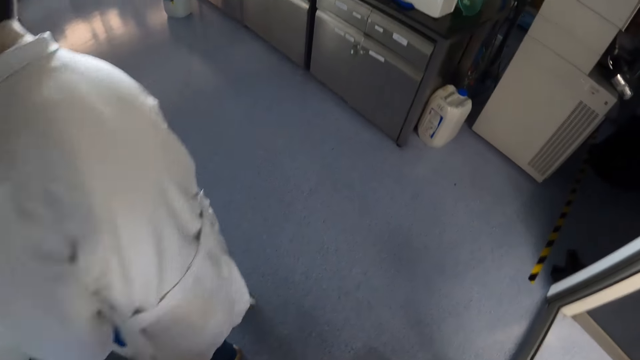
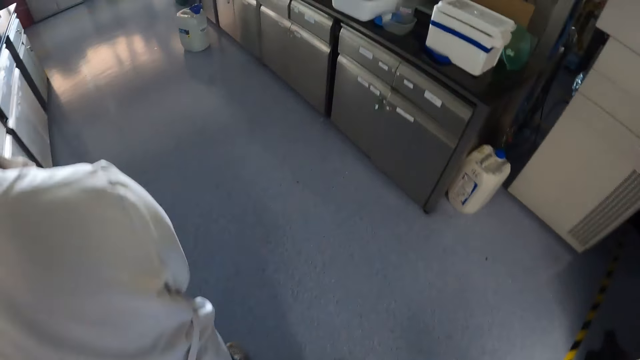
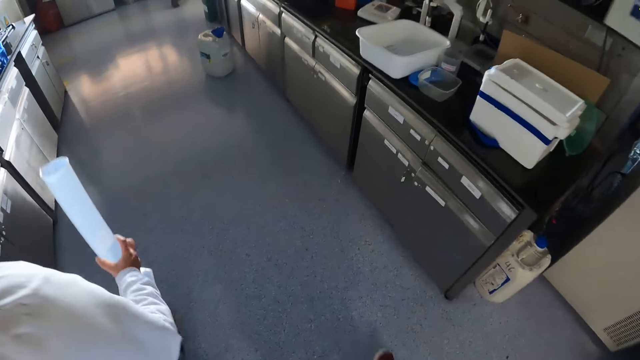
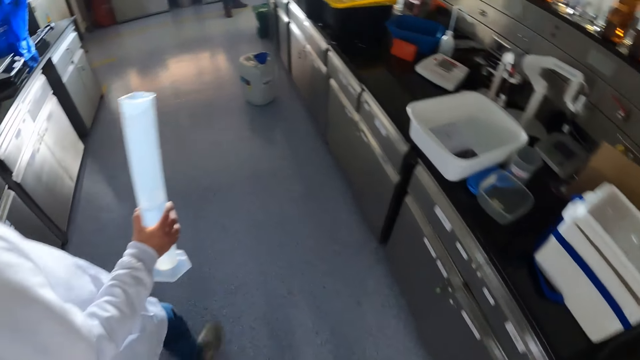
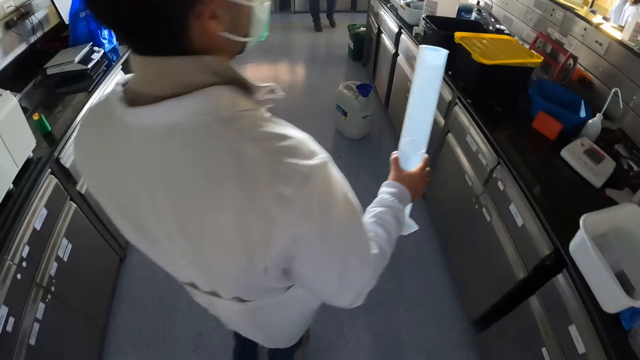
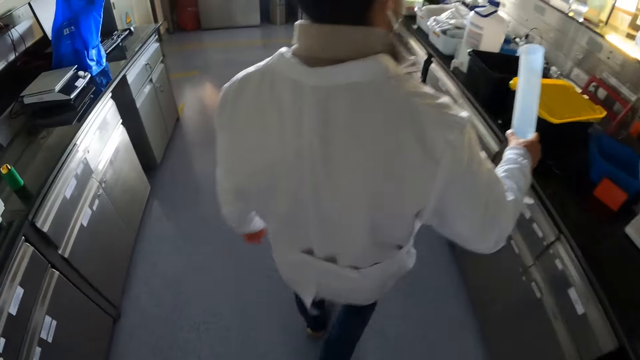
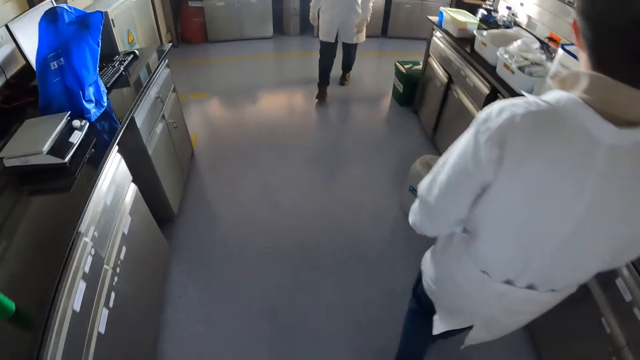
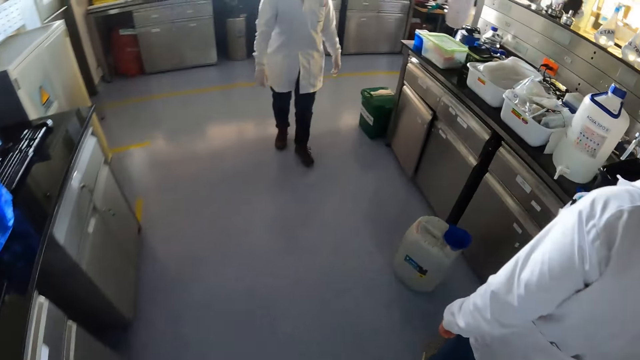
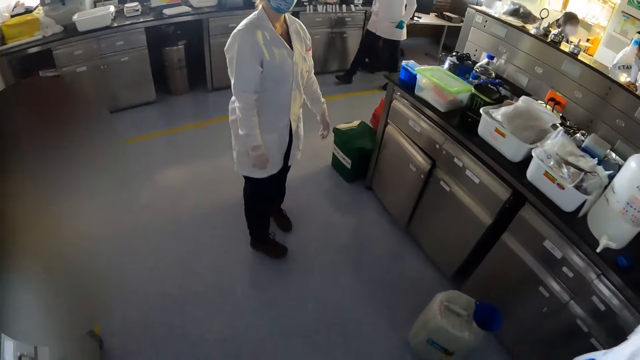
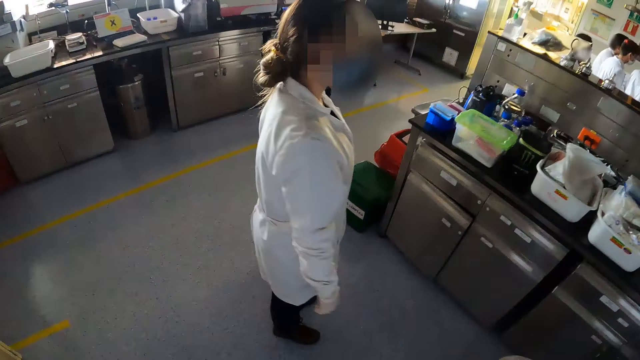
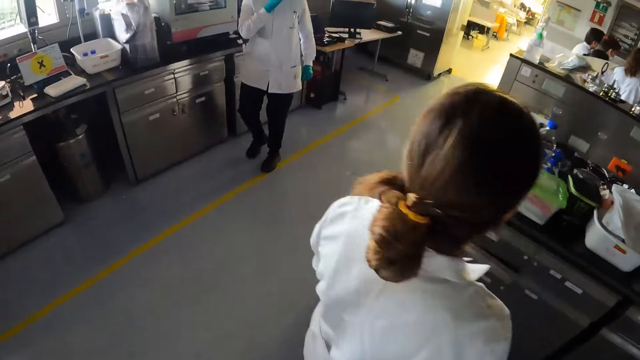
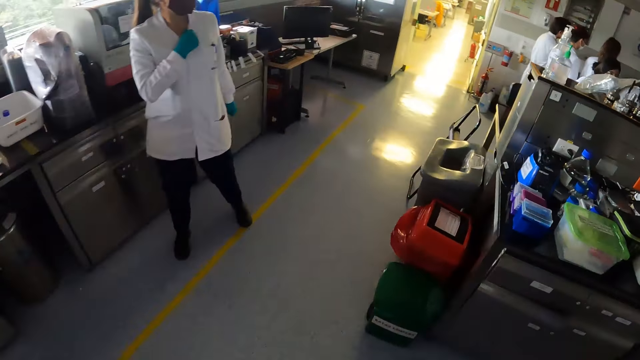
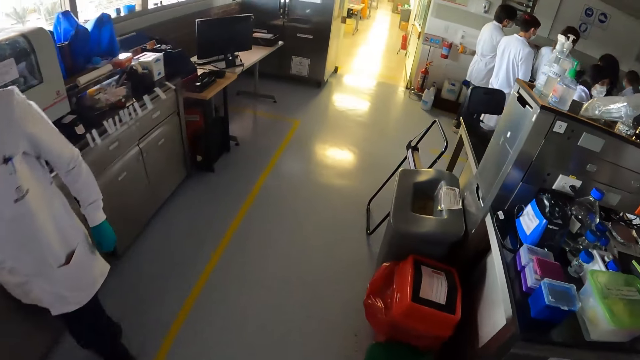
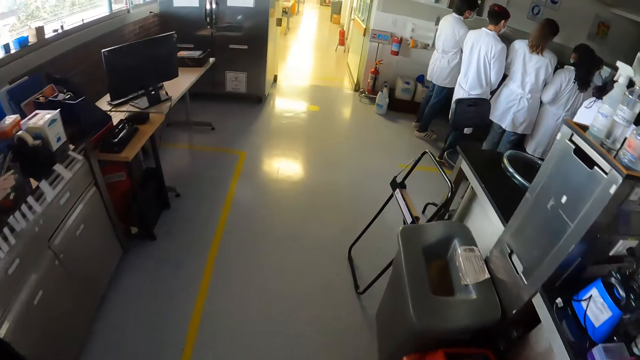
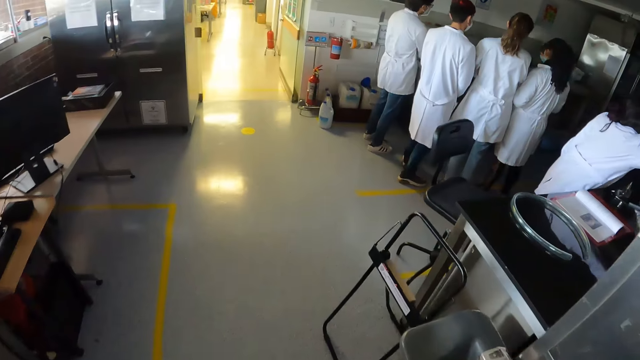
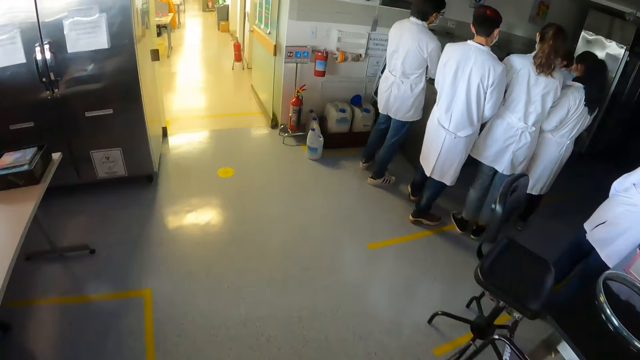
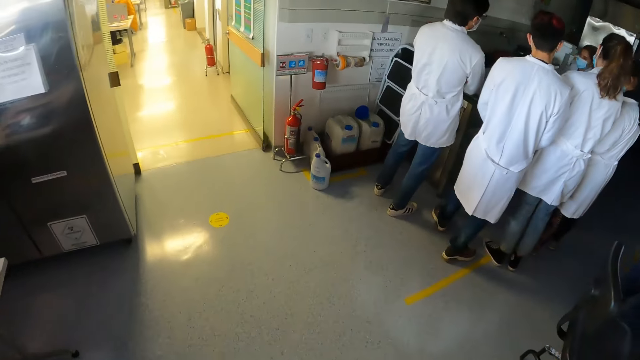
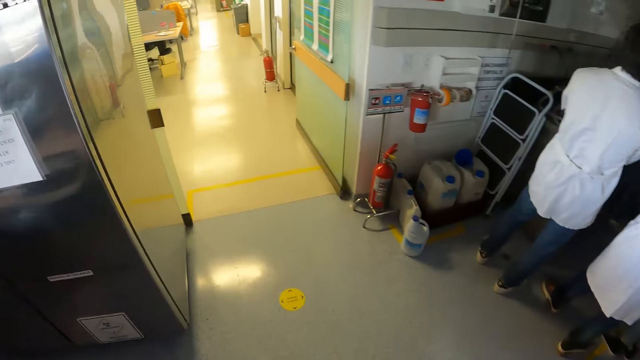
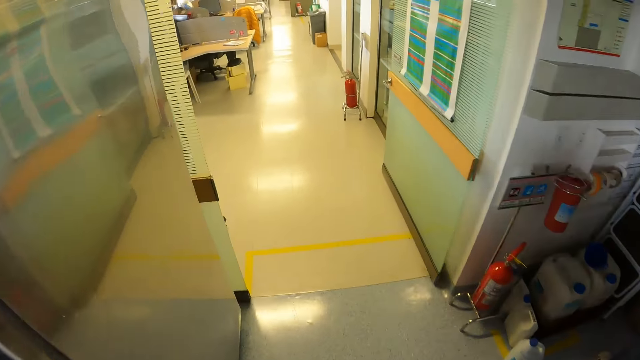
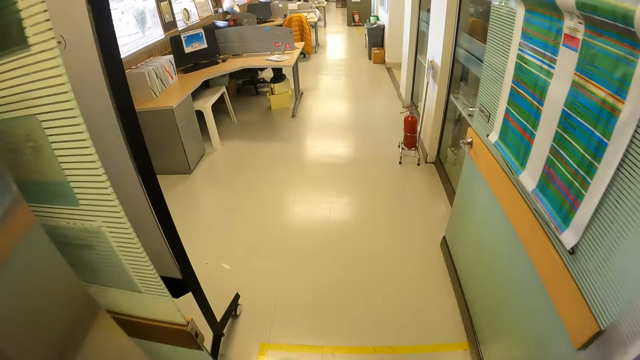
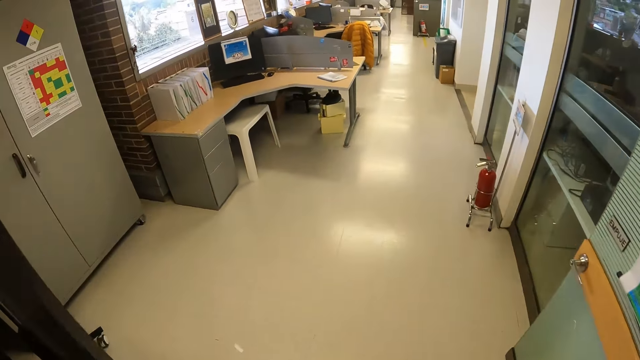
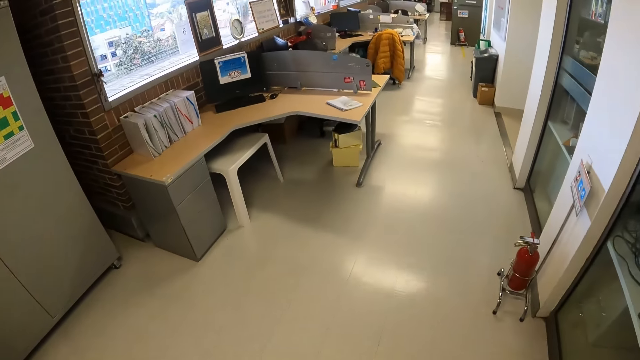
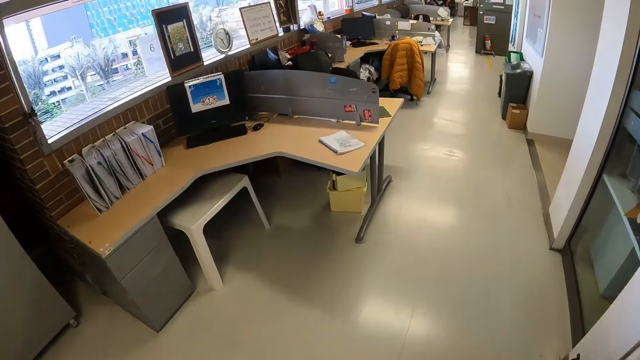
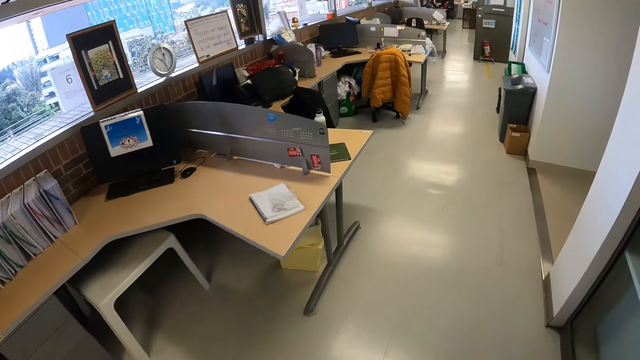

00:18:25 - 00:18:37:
The camera wearer walks. The man pours the chemical inside the graduated cylinder into a basin on a countertop. The camera wearer interacts with a woman. They interact with another woman. They walk past a group of people.

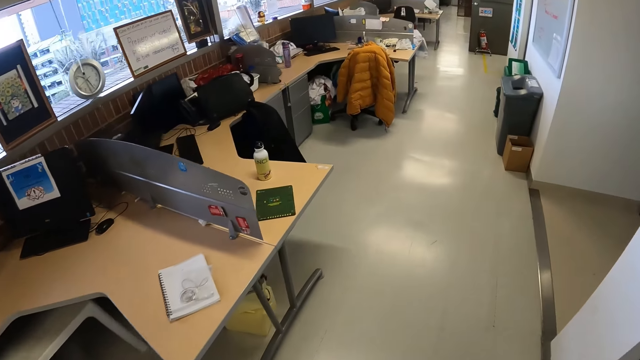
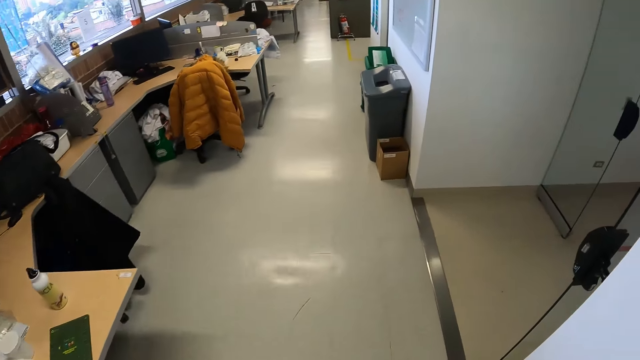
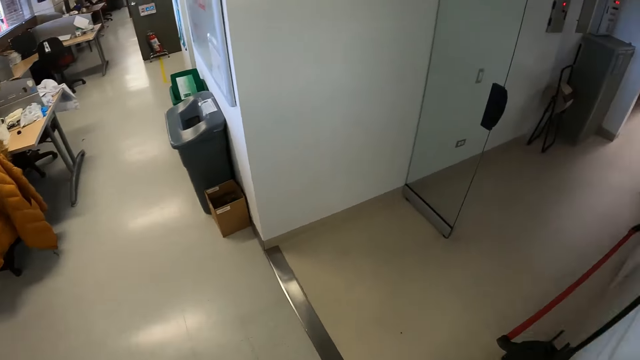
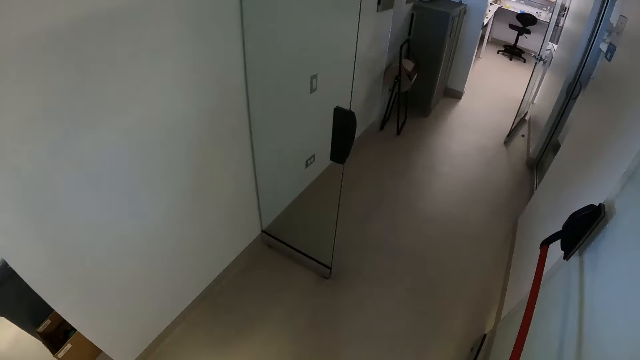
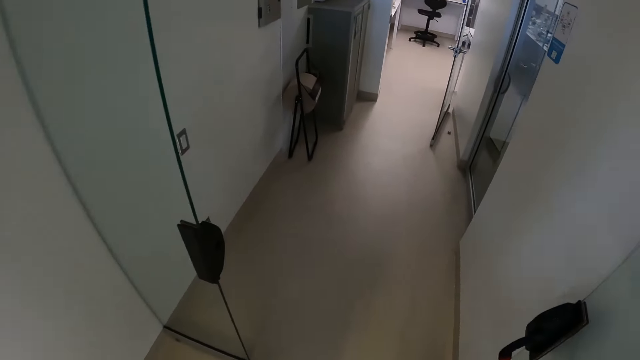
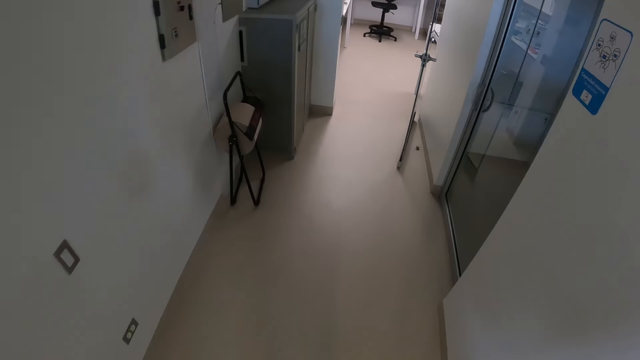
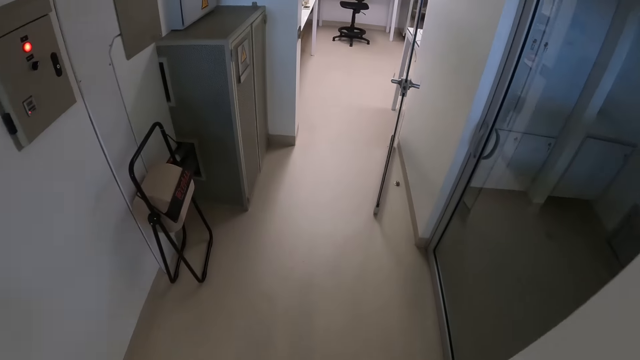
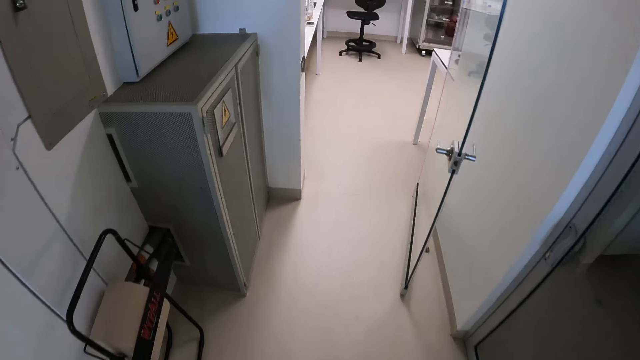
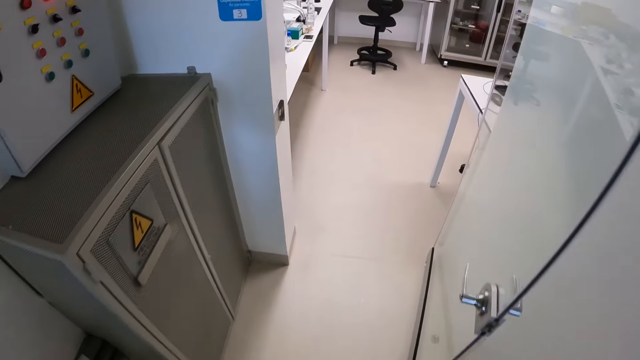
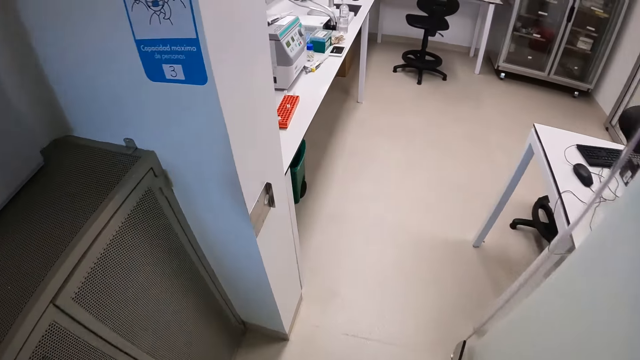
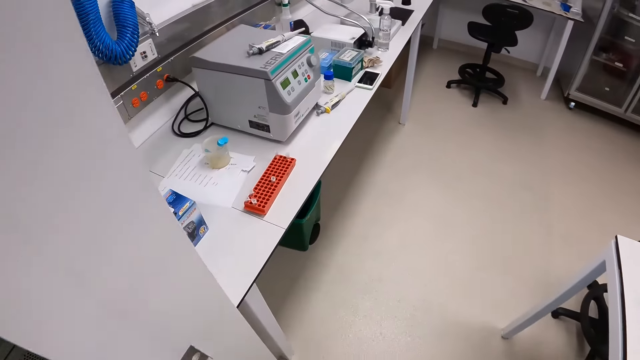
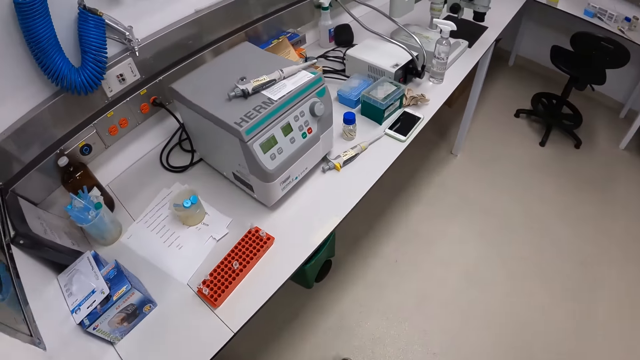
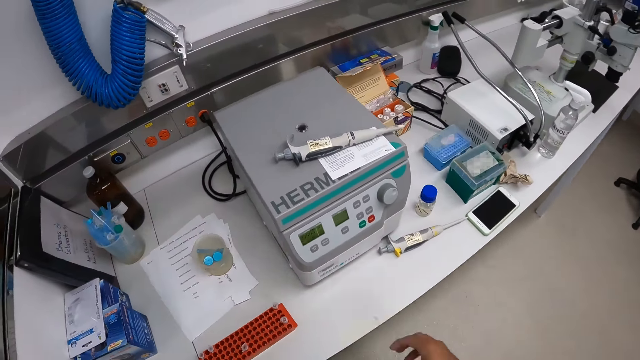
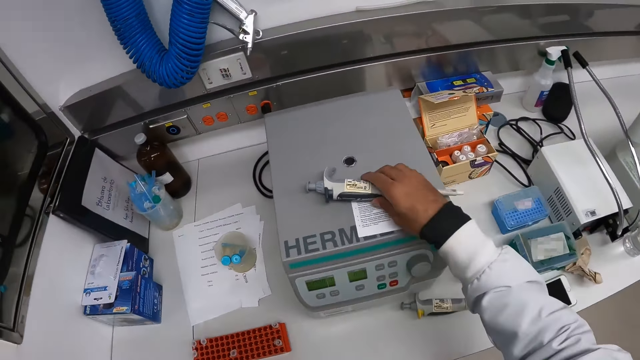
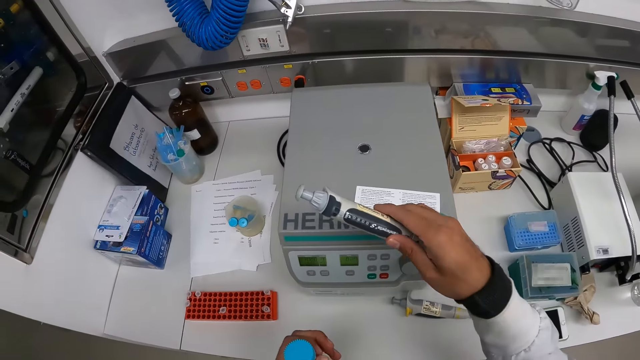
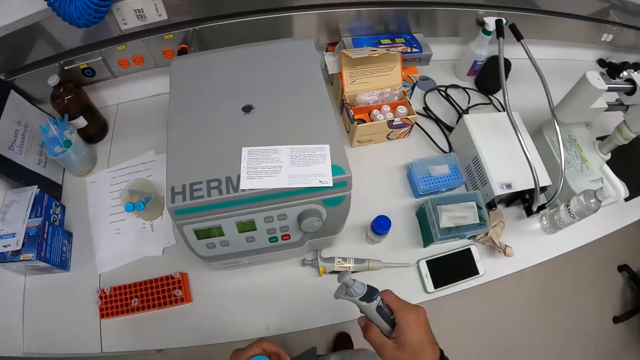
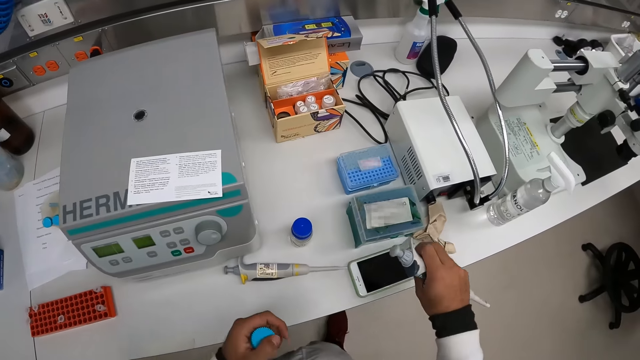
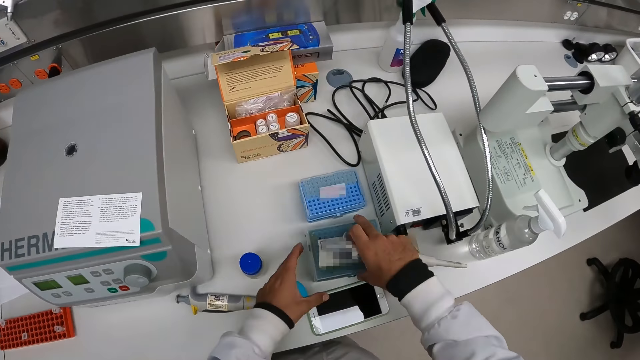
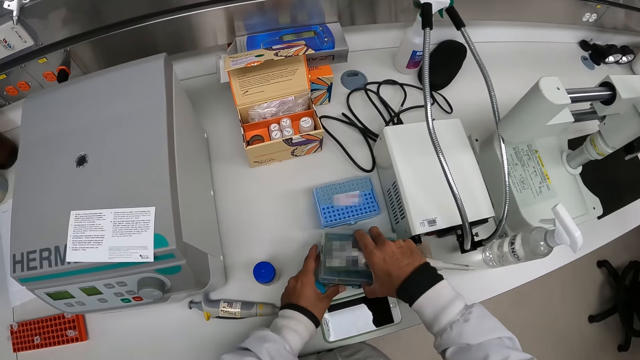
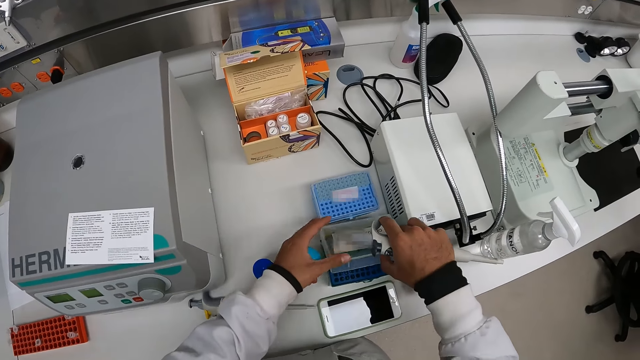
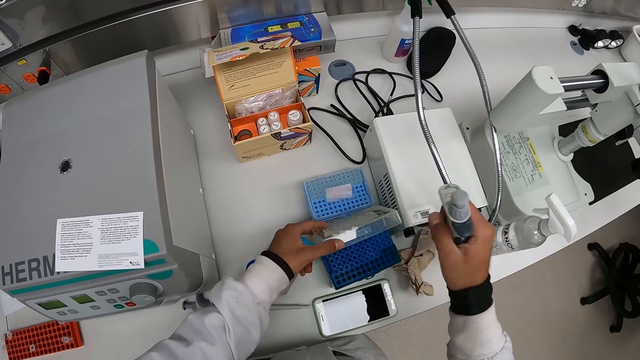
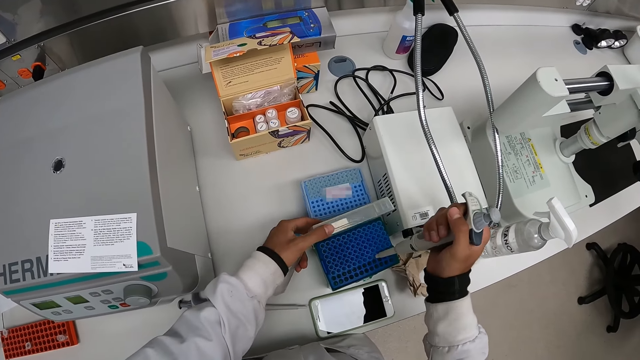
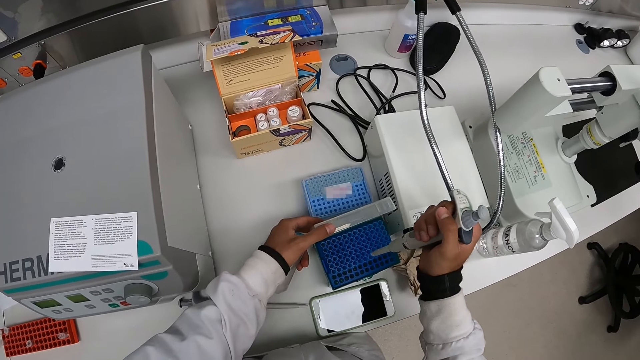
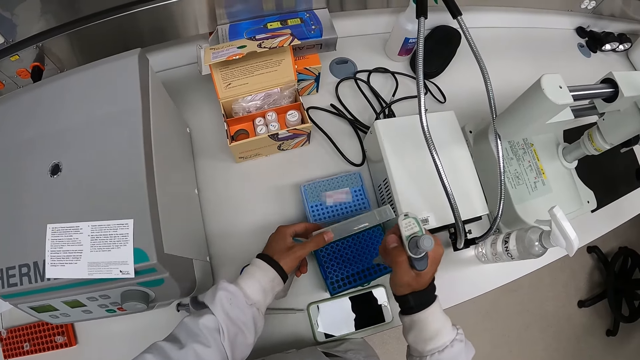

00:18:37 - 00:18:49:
The camera wearer picks up a pipette from a laboratory centrifuge. He opens a container box or tin with both hands. He holds the container box with his left hand. He pours some chemical into the container box.
